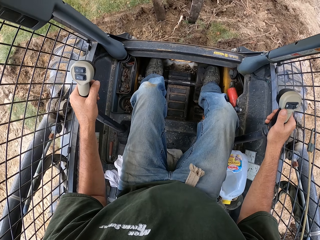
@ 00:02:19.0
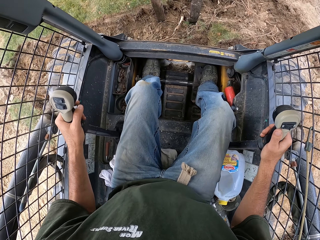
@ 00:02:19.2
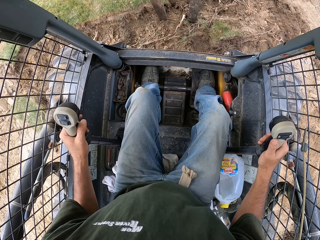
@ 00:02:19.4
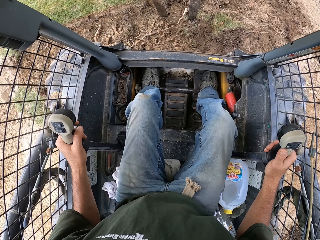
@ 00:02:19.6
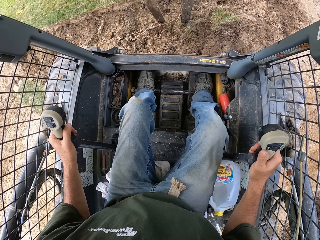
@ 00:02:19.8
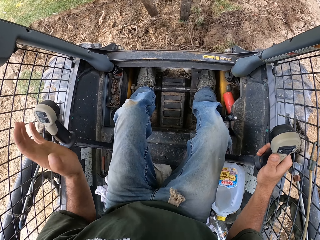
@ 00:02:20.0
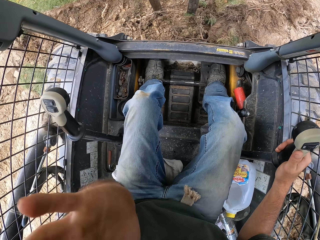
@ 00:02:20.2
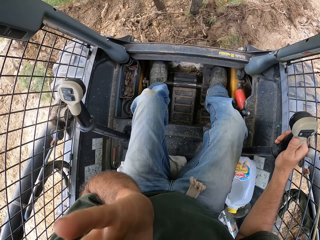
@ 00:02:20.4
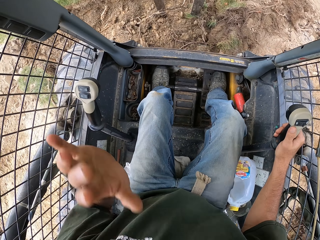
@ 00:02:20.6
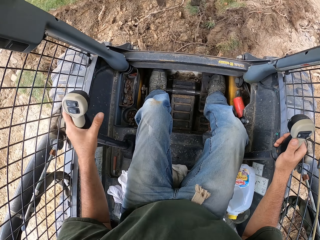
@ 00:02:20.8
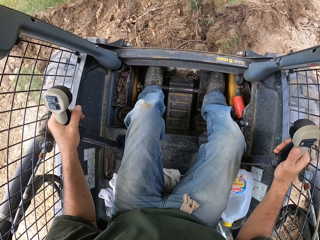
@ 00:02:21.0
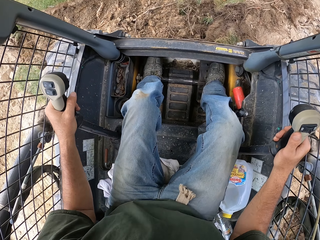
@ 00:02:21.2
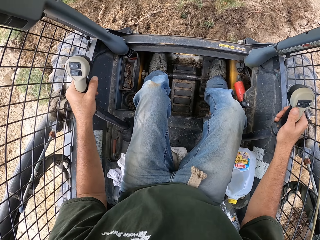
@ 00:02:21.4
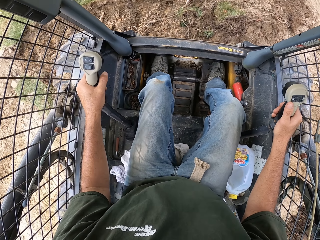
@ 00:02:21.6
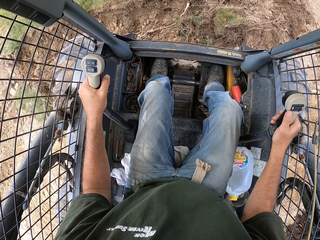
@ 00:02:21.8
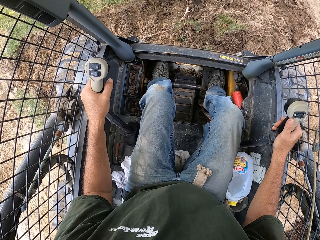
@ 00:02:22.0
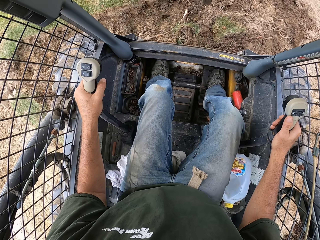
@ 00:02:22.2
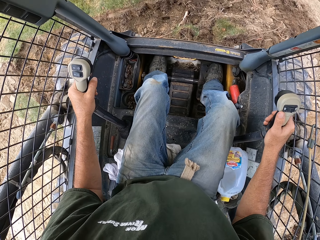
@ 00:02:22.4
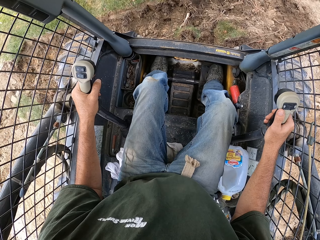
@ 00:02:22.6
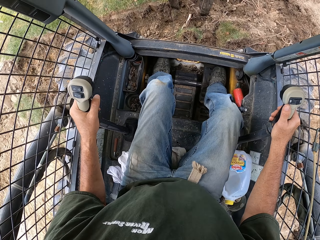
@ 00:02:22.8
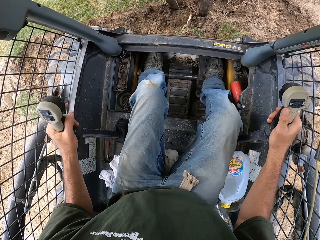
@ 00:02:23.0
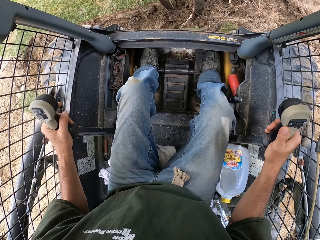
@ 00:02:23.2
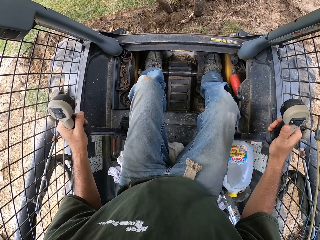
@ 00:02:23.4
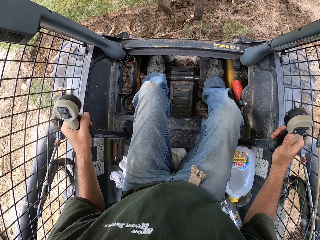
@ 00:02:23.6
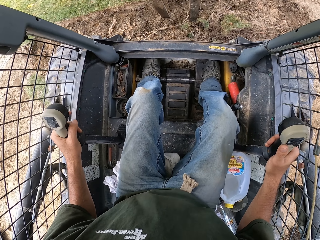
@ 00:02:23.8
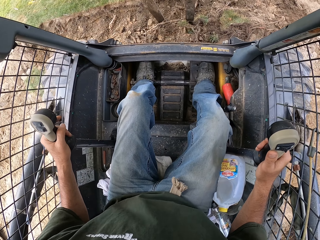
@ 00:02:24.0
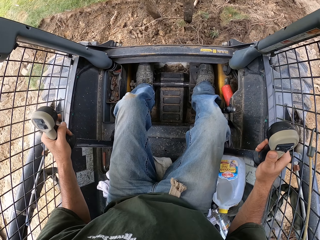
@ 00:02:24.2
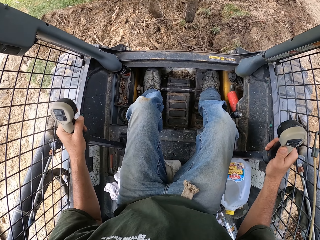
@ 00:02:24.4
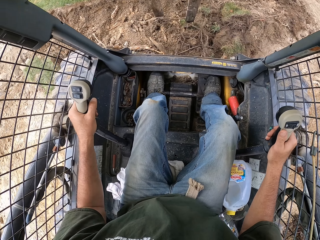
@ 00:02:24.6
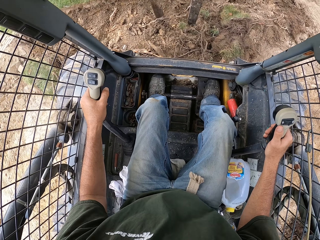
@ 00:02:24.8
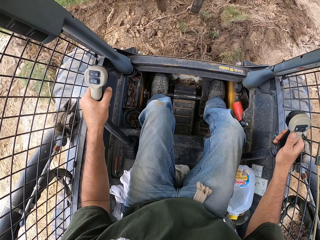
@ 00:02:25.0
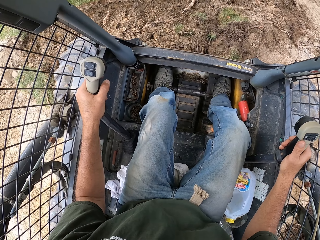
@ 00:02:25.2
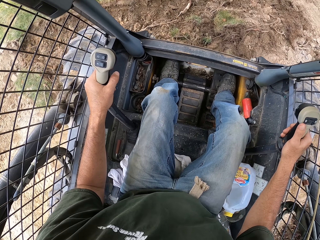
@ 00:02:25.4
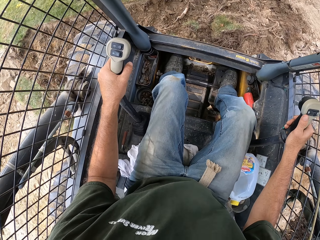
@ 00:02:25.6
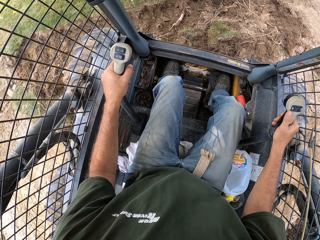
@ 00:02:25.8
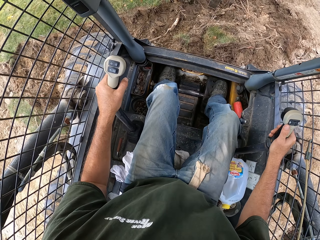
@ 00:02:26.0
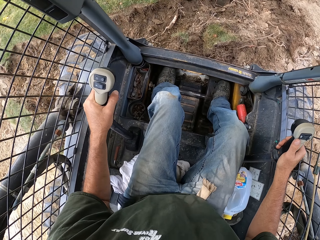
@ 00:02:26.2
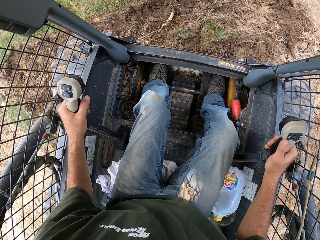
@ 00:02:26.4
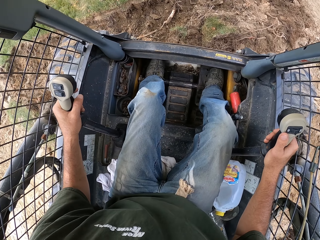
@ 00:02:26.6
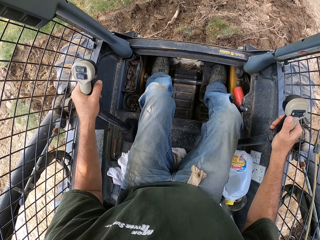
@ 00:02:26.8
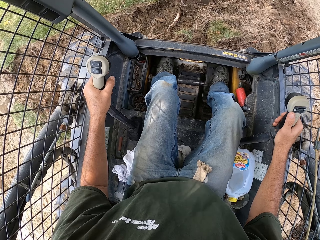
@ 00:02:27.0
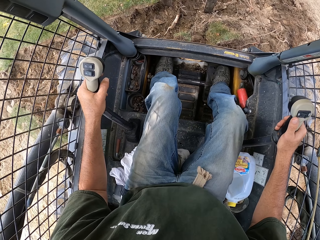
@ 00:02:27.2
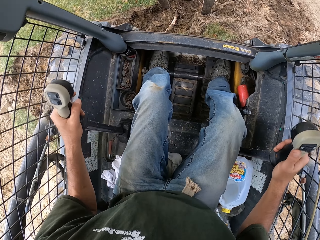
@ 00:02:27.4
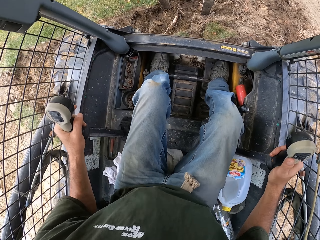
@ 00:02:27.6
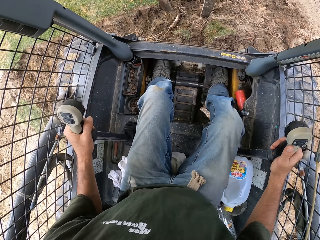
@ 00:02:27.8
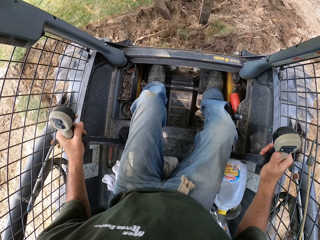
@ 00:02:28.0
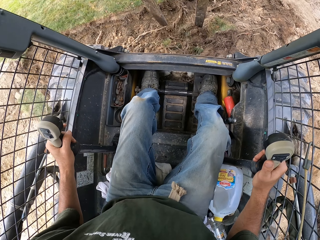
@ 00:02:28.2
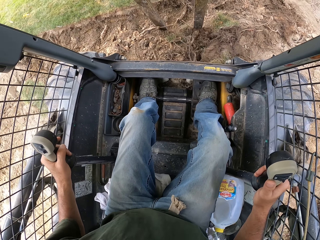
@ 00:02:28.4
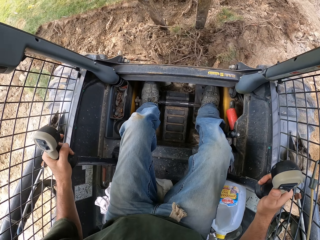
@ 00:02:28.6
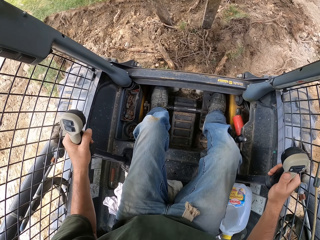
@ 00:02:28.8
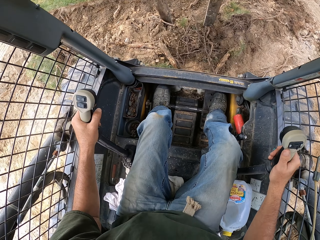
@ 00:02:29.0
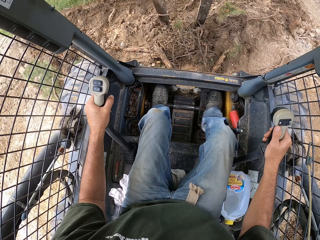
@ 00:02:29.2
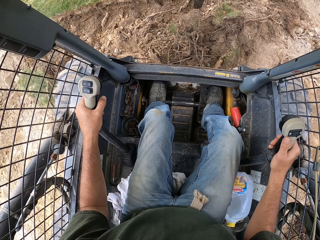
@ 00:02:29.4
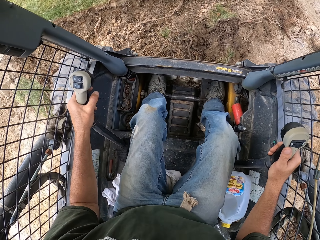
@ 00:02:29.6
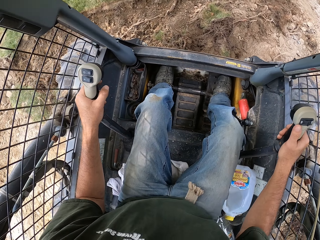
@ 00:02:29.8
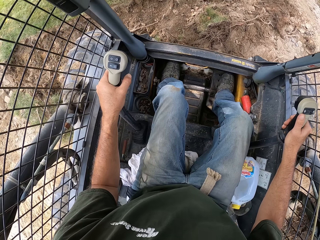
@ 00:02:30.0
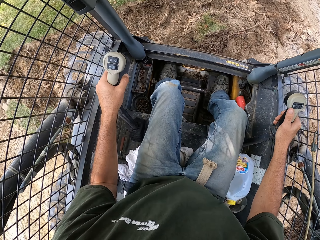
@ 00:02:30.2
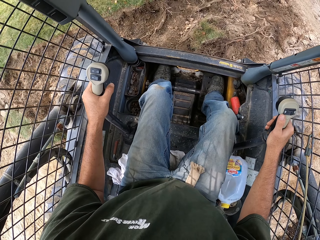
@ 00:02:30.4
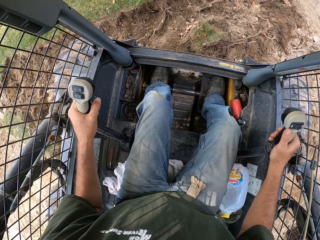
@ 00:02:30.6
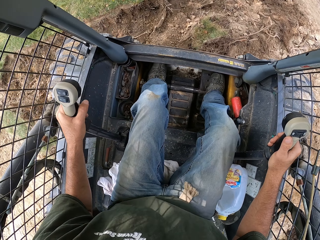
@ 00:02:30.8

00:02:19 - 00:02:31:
The camera wearer touches the face. They hold the hand brakes. They plough.

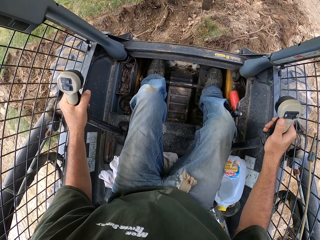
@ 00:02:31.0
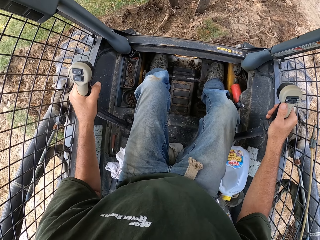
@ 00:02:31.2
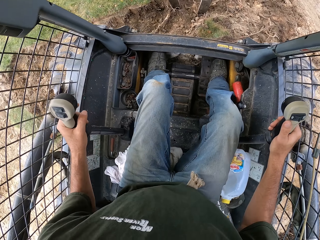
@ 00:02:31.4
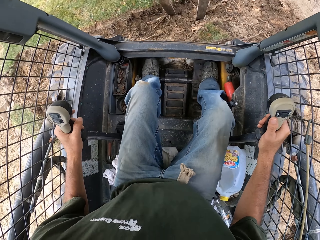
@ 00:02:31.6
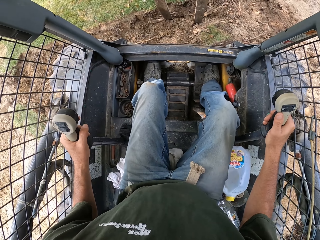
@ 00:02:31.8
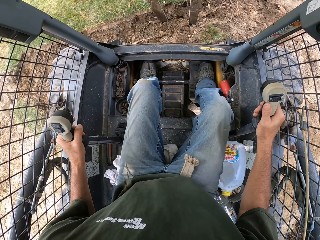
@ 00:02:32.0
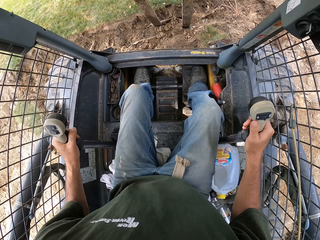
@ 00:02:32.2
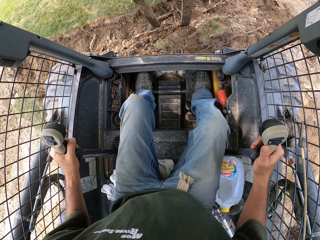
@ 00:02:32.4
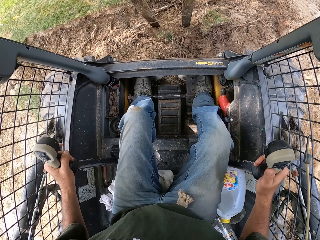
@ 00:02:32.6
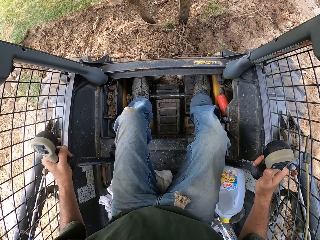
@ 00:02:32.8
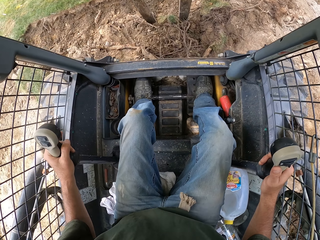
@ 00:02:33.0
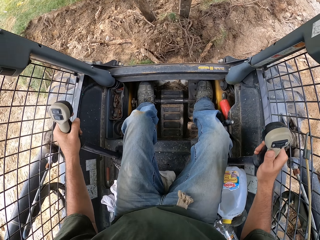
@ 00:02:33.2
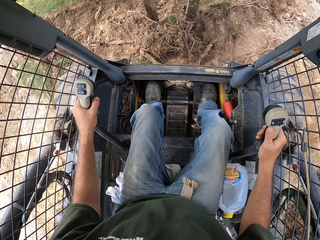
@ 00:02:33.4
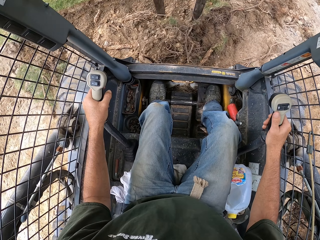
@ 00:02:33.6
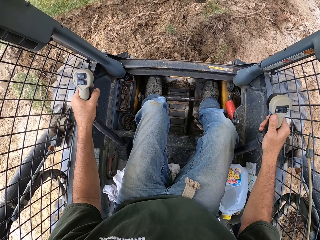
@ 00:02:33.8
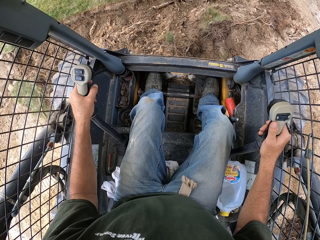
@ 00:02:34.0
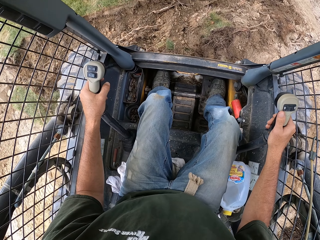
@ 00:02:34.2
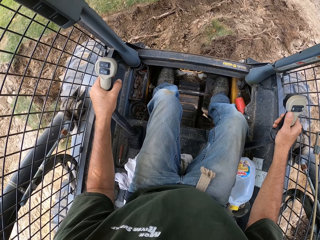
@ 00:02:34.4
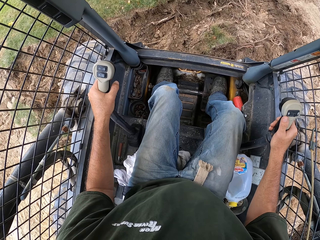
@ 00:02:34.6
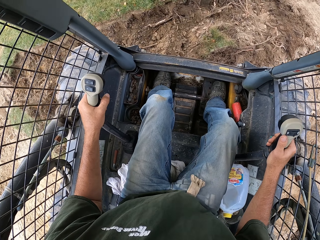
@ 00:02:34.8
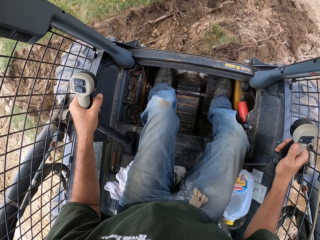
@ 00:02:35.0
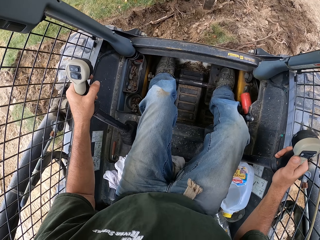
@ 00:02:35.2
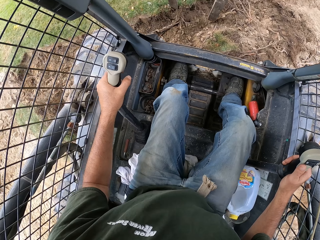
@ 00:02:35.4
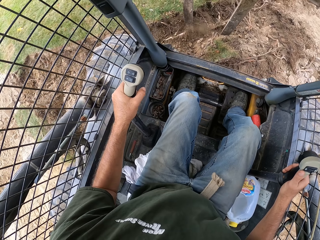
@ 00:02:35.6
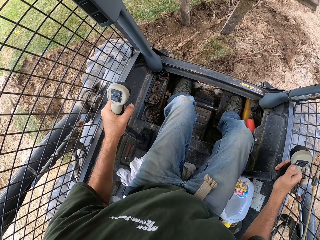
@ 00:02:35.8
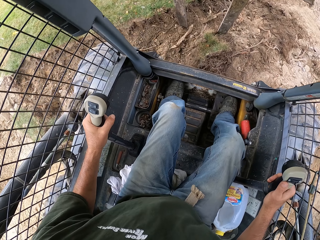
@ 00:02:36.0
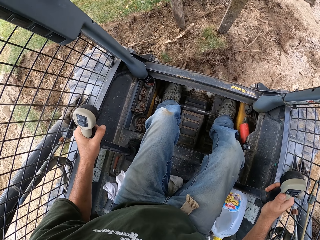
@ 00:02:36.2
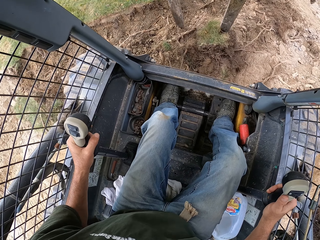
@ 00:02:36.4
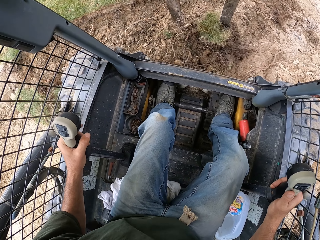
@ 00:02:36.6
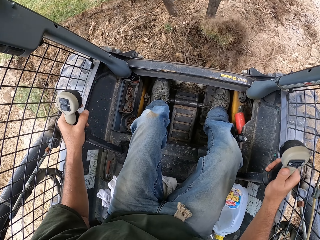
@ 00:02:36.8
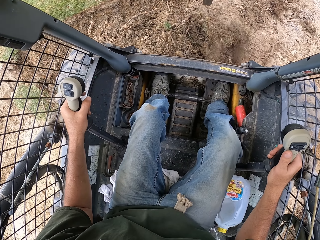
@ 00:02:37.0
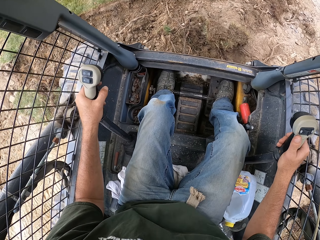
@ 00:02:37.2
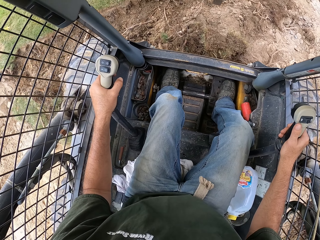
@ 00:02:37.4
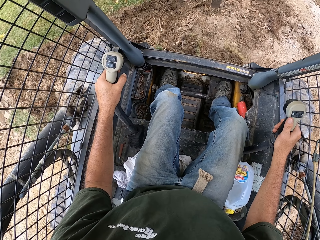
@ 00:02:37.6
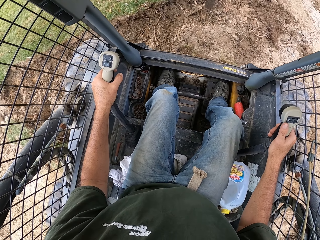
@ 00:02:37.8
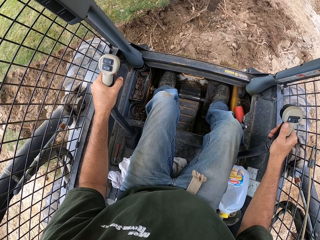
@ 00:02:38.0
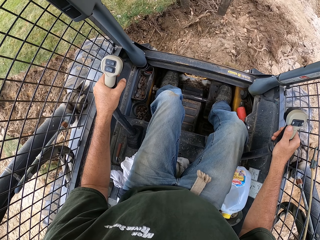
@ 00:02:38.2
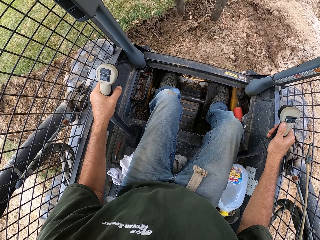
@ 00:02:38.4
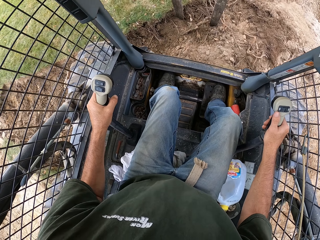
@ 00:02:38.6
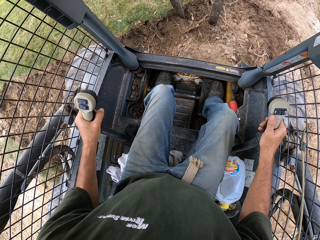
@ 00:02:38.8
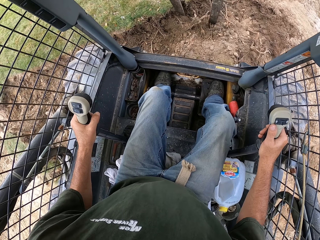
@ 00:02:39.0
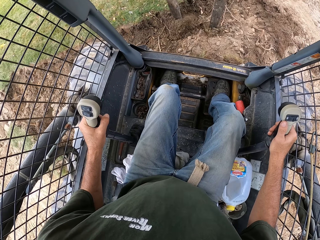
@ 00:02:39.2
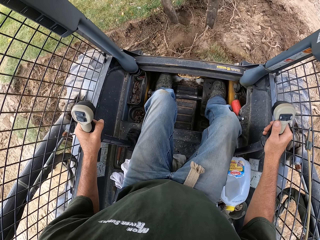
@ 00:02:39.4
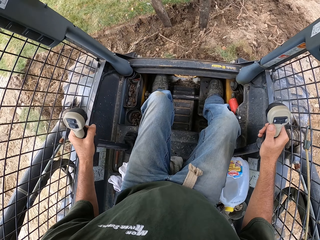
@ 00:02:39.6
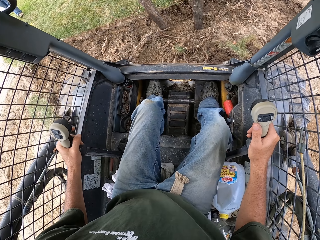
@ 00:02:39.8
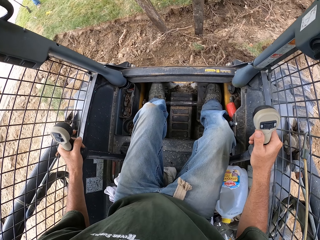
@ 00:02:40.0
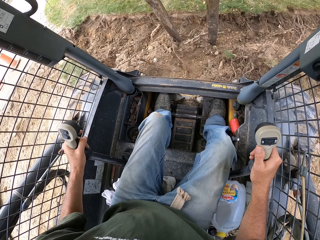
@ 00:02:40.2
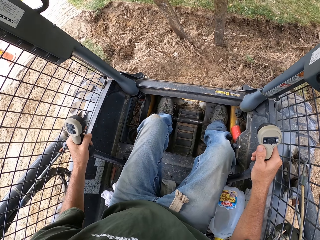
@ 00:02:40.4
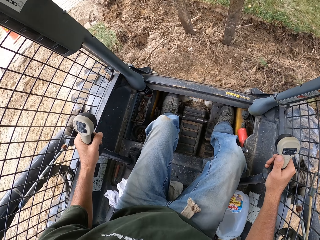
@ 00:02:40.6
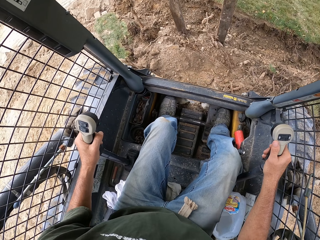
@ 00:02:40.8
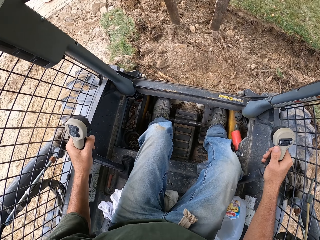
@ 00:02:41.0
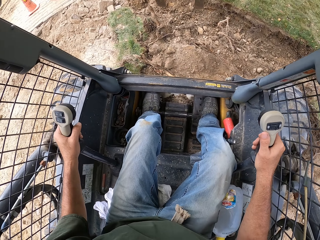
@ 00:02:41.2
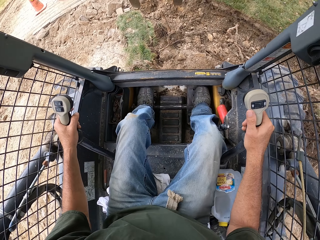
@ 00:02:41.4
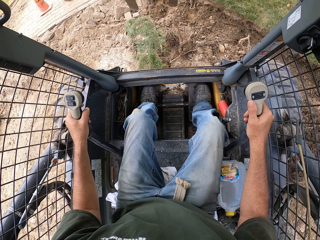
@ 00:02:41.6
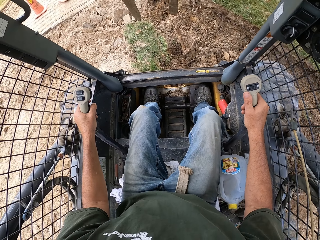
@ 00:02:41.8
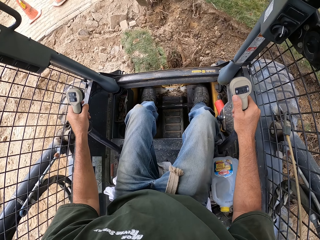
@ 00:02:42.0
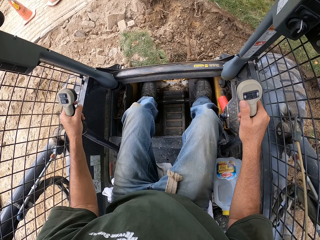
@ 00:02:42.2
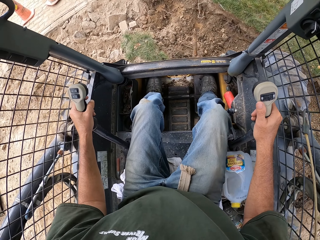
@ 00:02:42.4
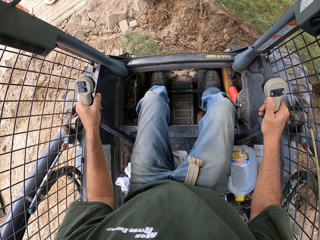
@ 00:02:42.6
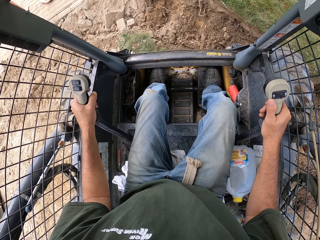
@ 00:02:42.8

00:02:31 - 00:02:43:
The camera wearer digs soil beside the road with the forklift truck.
